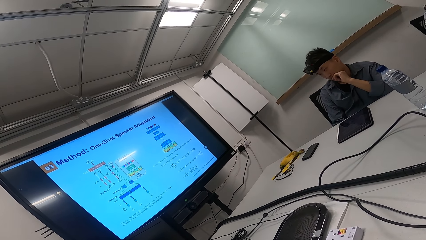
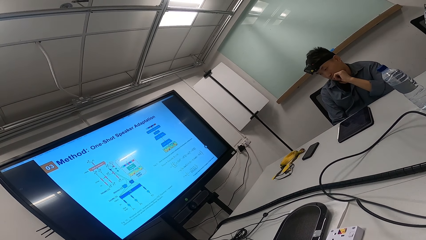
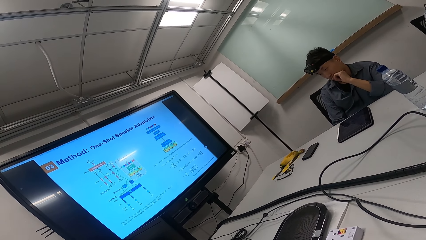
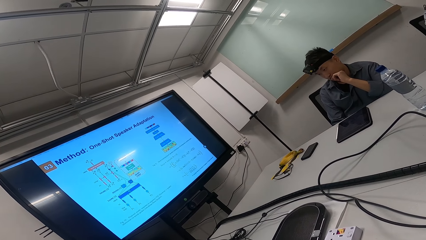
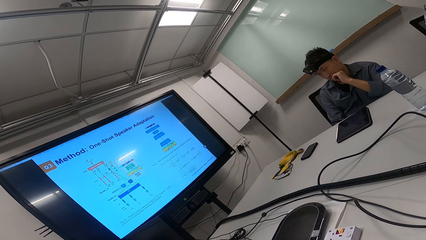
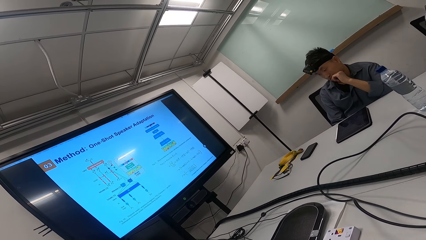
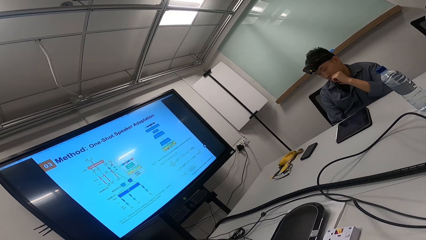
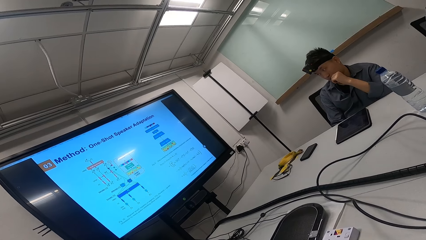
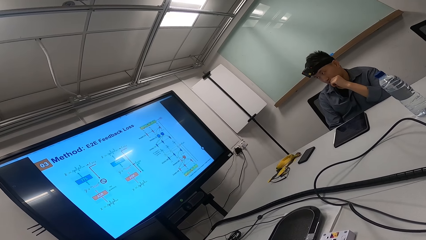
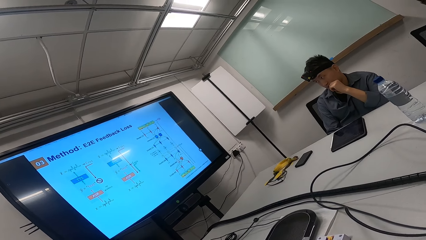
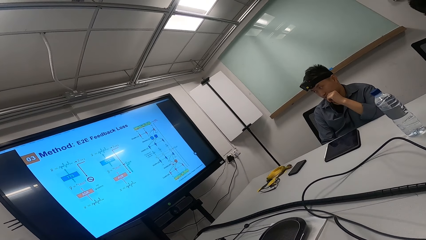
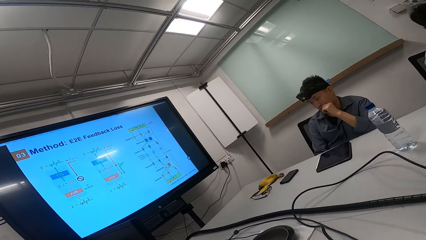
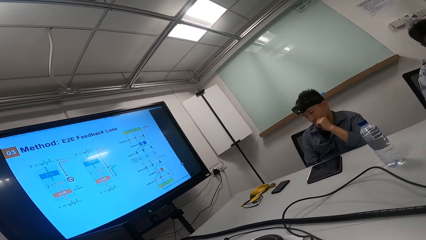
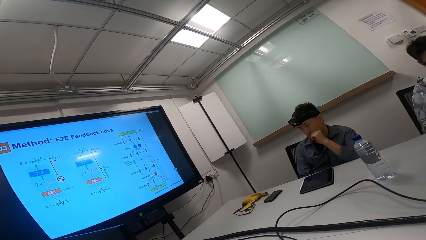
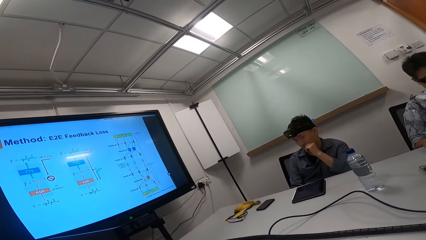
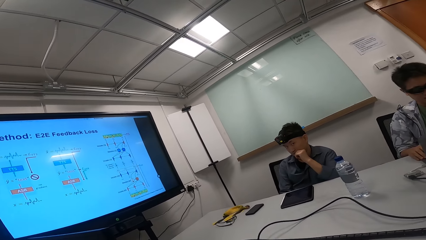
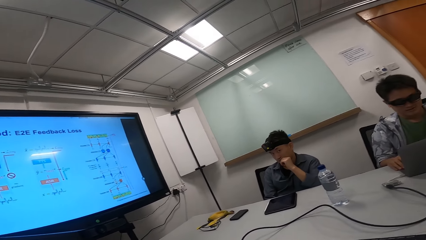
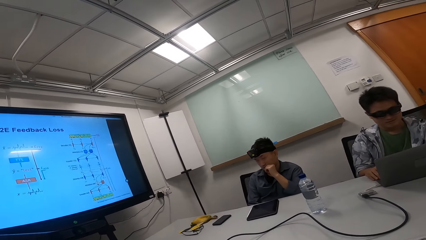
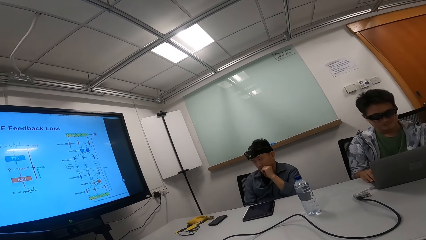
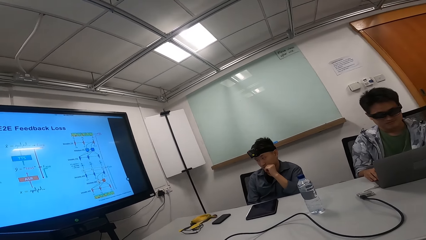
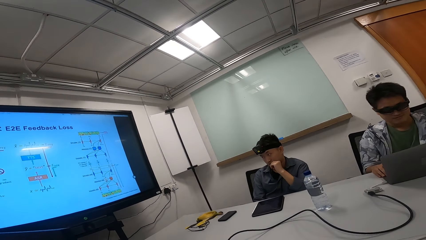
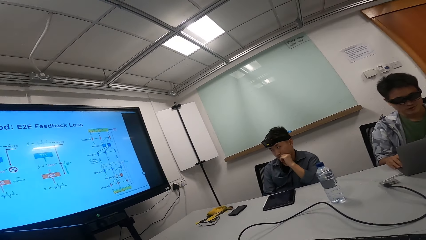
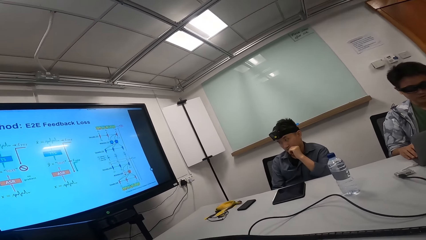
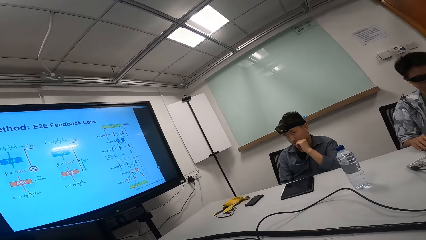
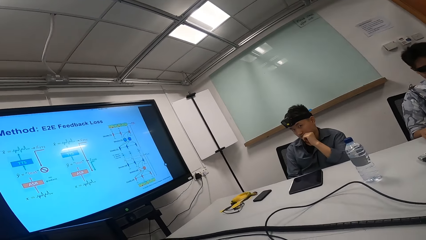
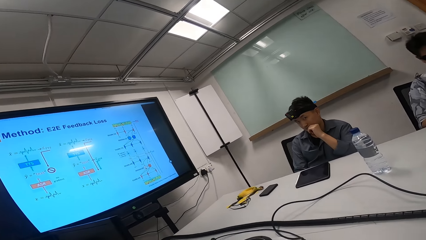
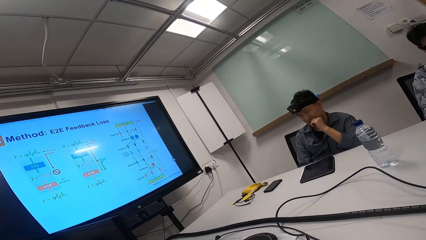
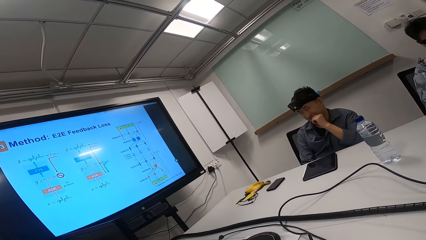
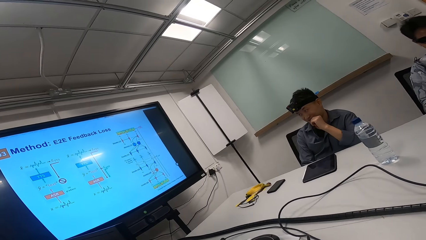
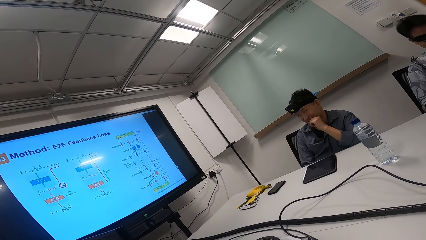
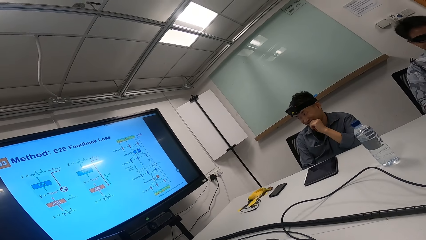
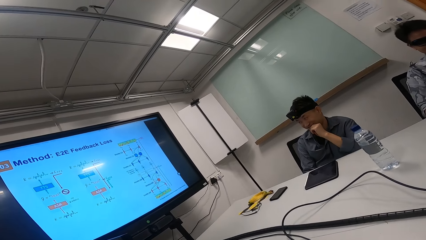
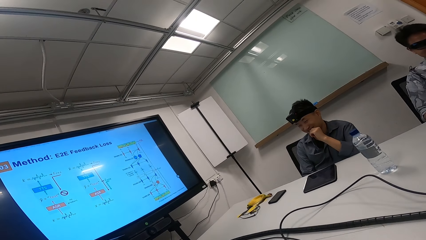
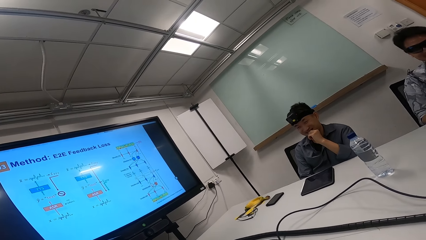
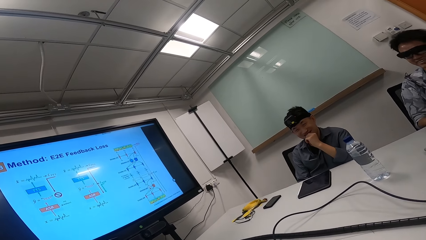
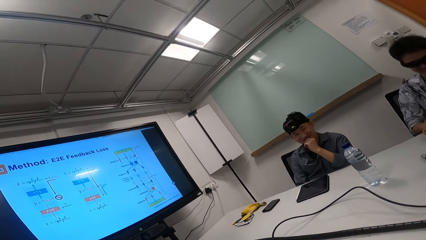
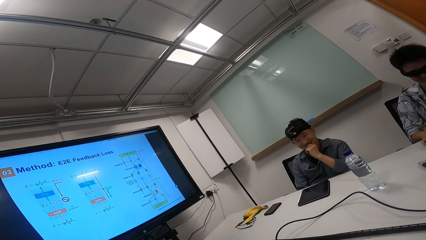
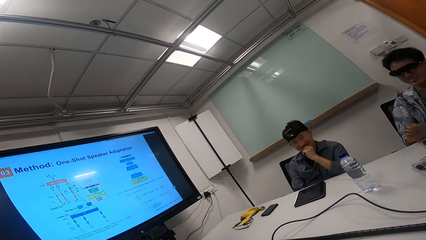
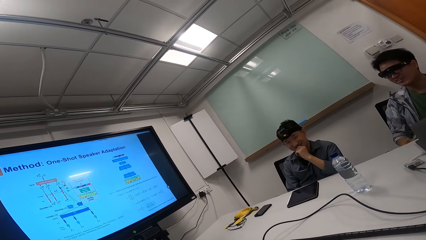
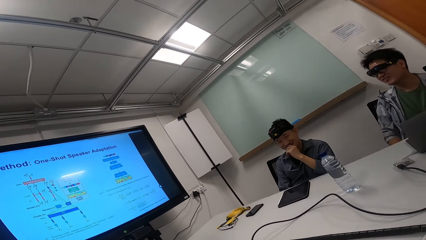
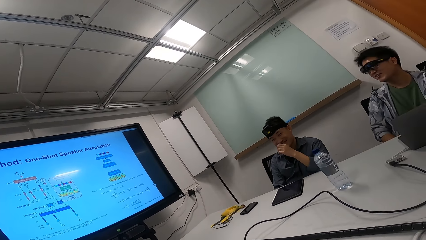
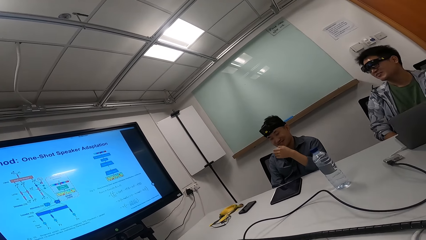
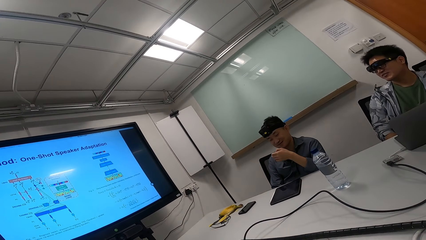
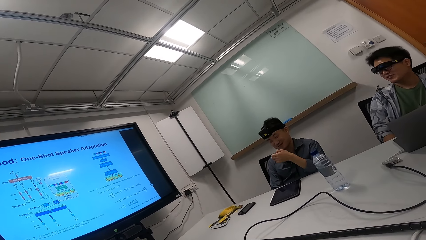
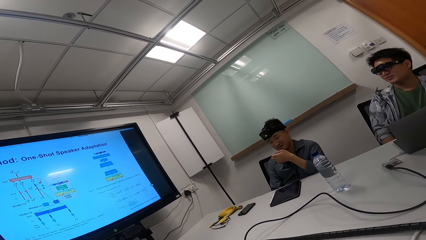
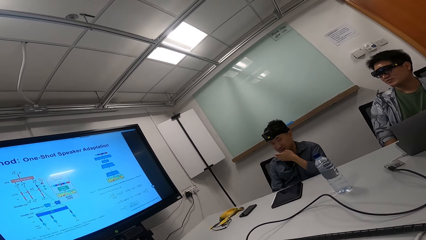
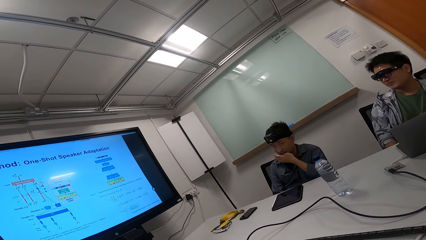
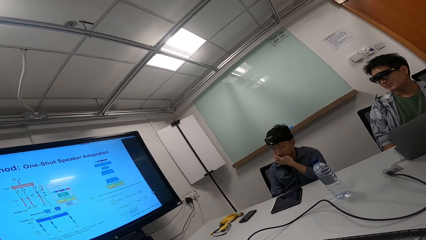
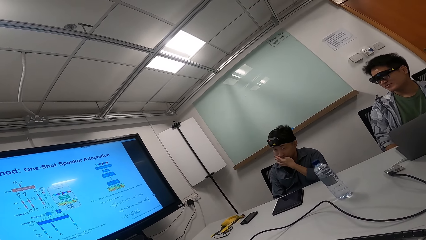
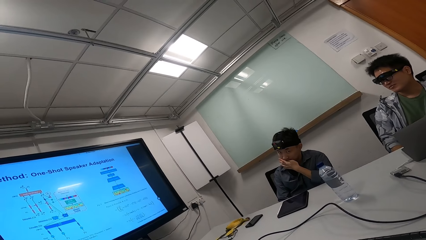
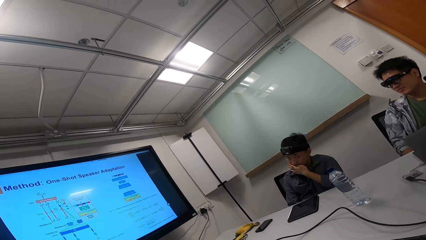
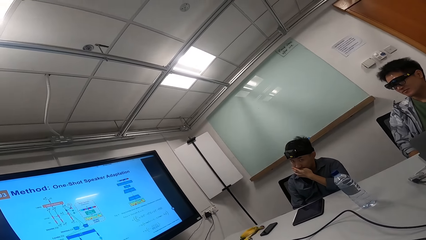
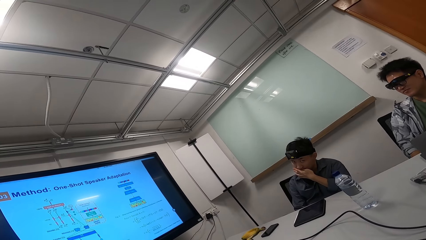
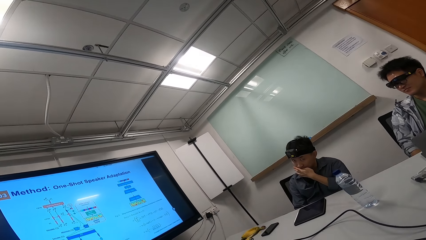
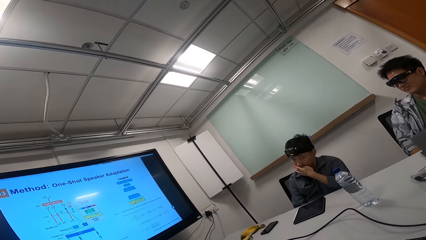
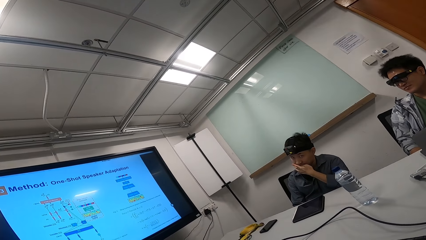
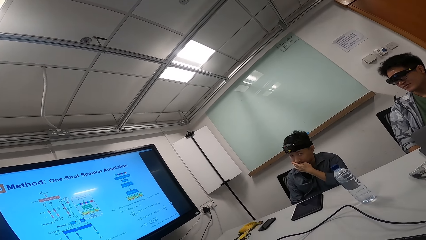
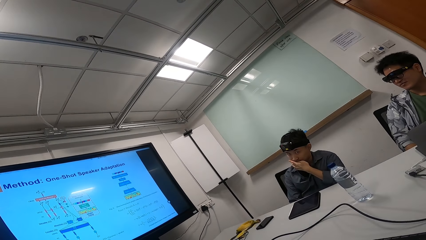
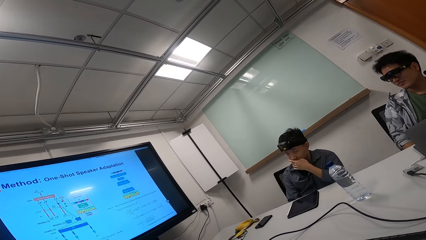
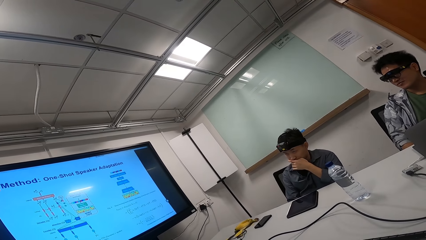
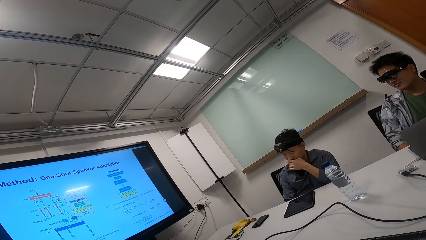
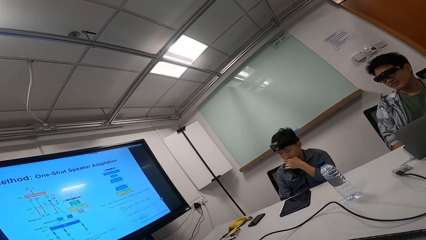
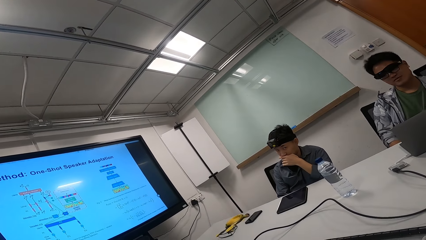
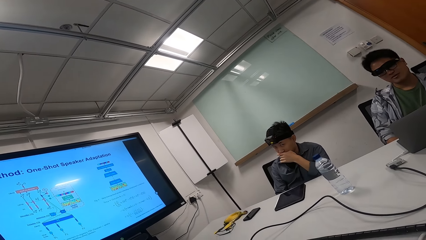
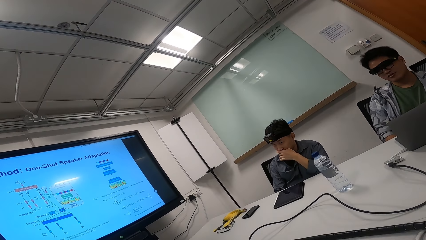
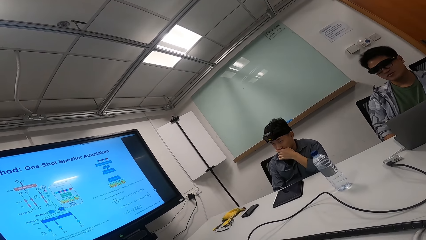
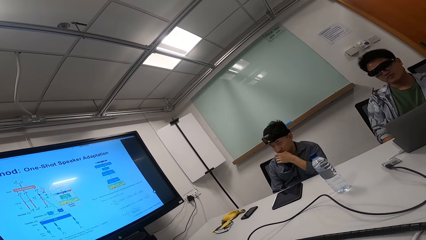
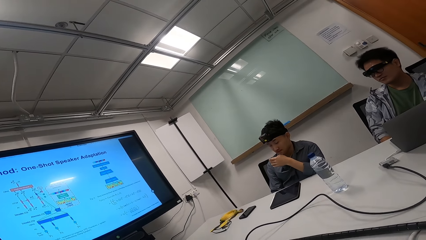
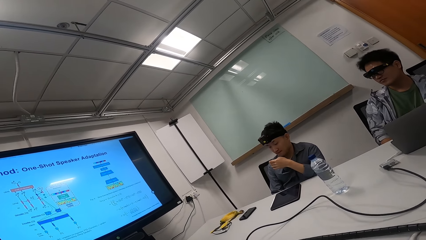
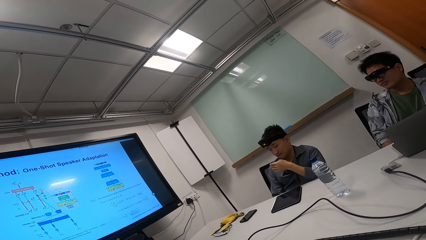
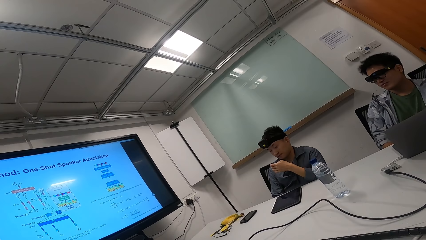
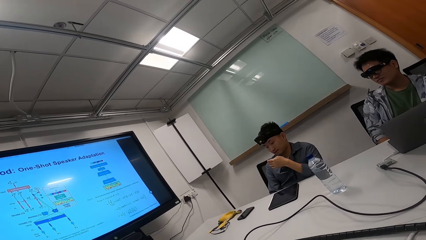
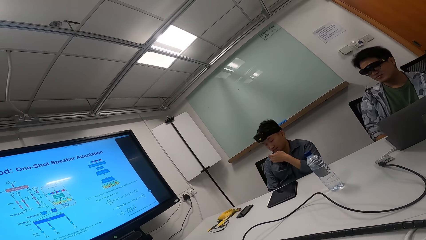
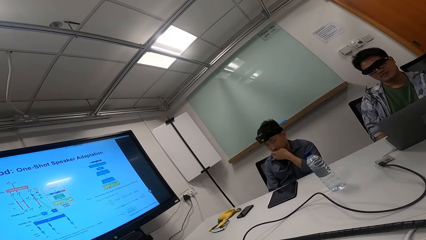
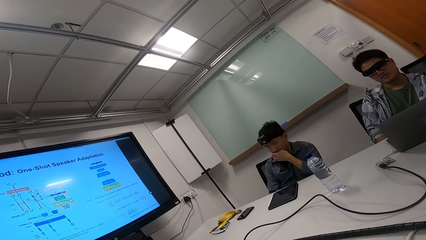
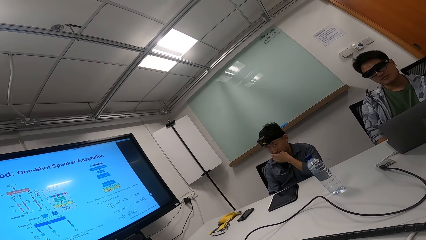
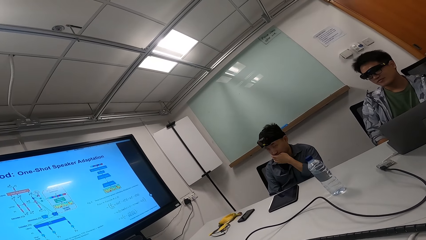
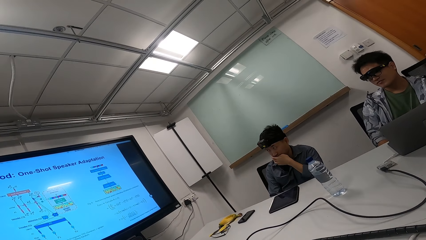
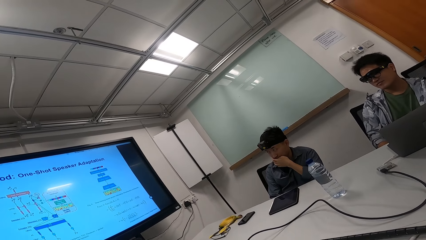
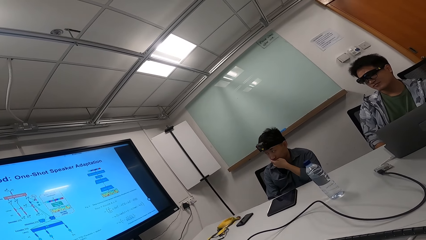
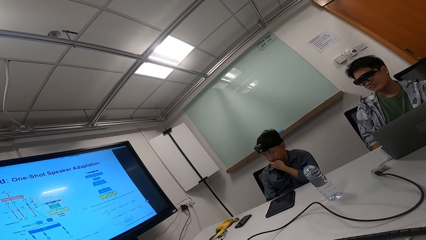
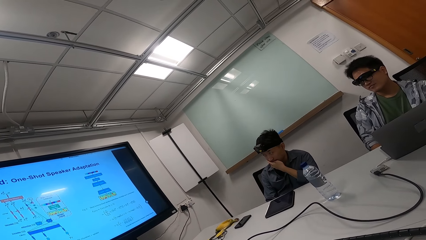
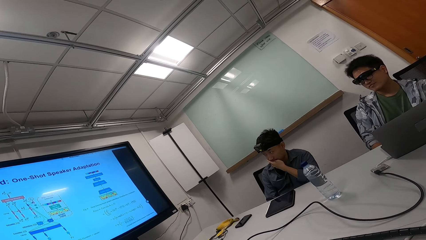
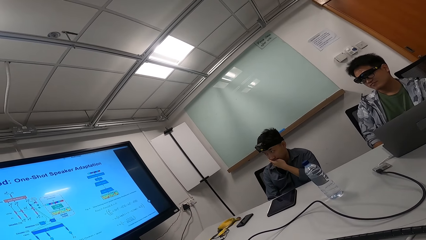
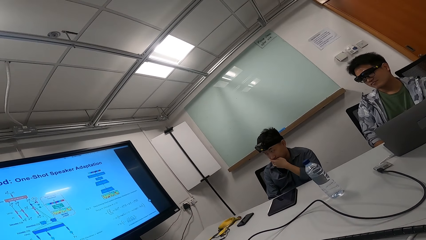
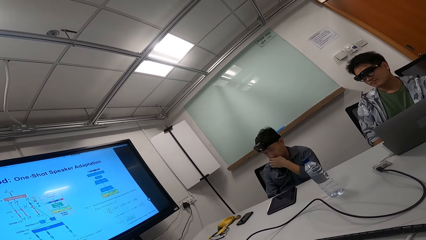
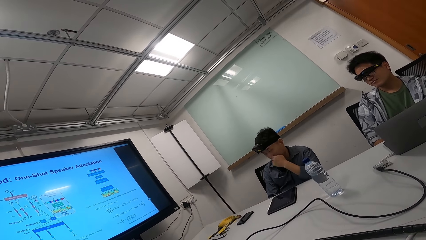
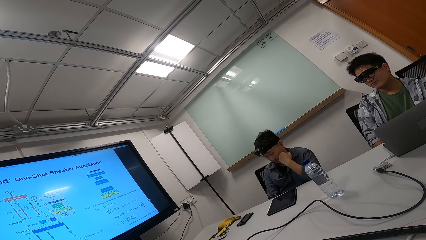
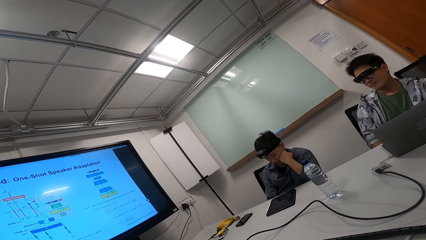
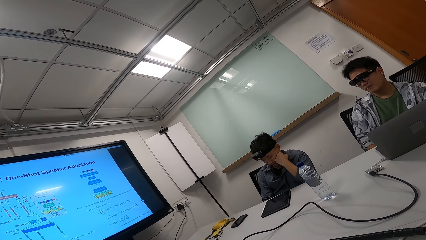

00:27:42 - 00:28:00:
The camera wearer operates the screen. They look at the screen. They look around. They laugh with colleagues. They operate the screen. They teach the colleagues. They read on the TV.
